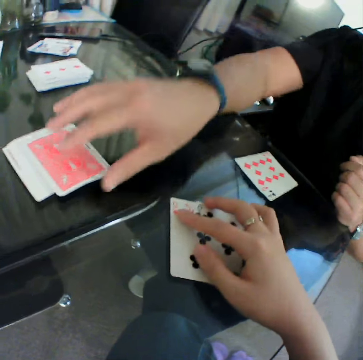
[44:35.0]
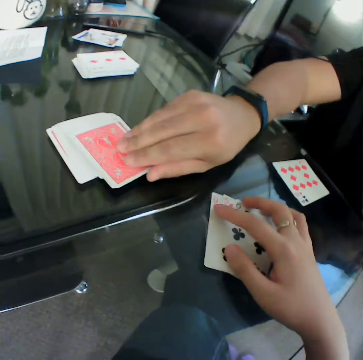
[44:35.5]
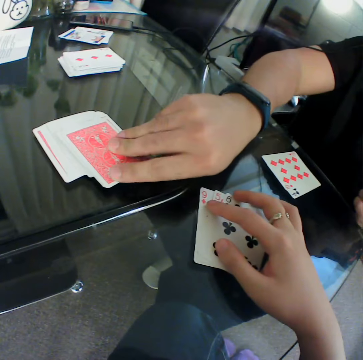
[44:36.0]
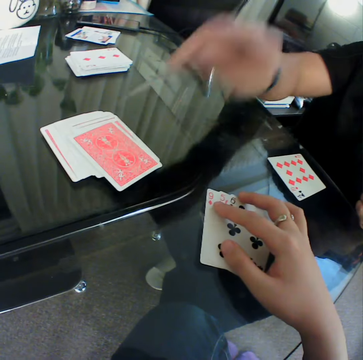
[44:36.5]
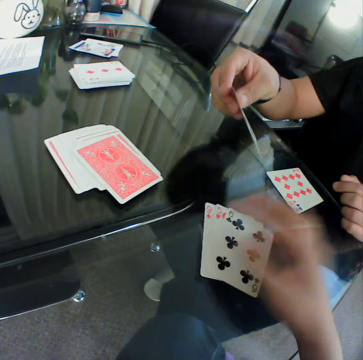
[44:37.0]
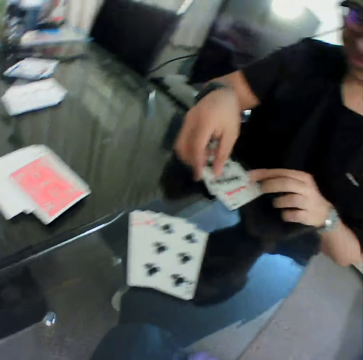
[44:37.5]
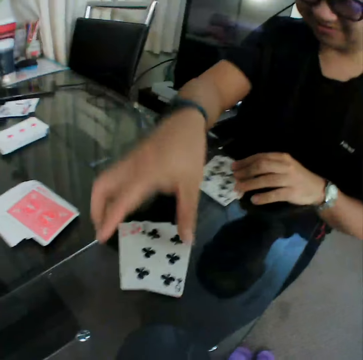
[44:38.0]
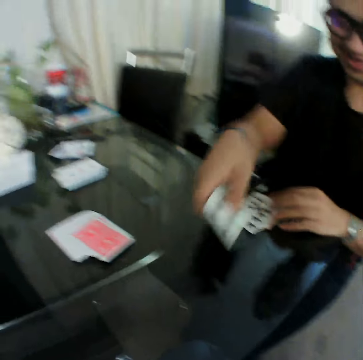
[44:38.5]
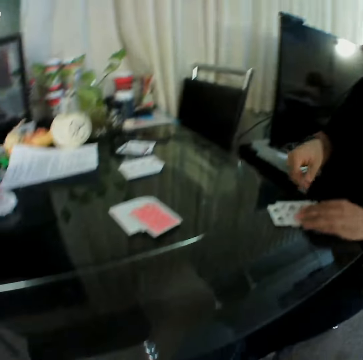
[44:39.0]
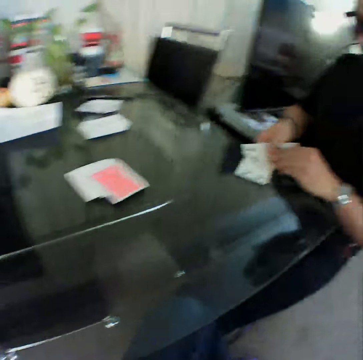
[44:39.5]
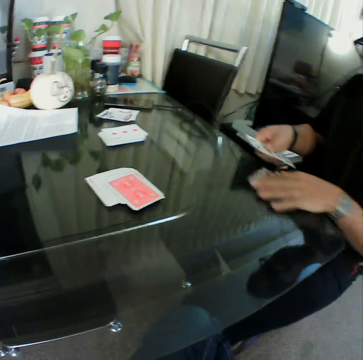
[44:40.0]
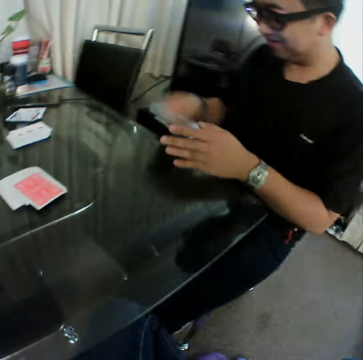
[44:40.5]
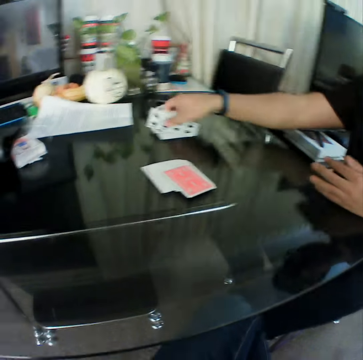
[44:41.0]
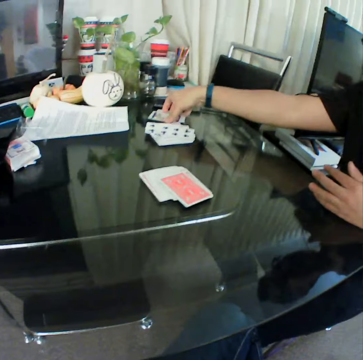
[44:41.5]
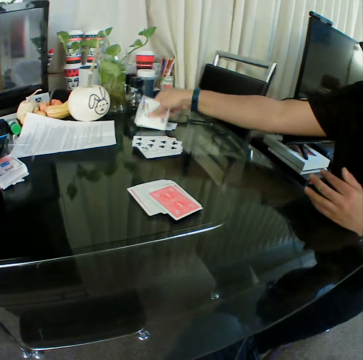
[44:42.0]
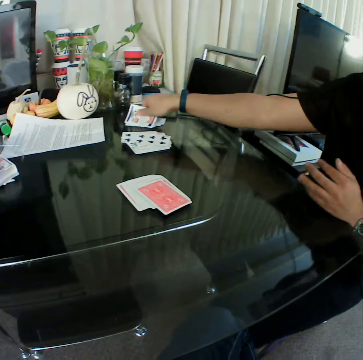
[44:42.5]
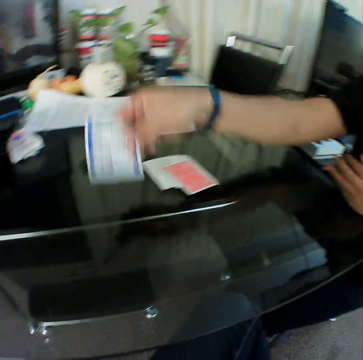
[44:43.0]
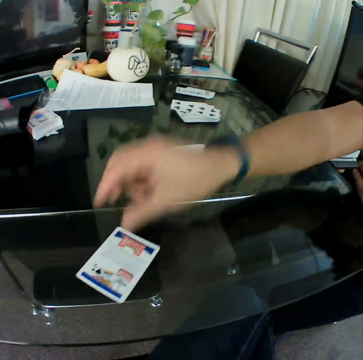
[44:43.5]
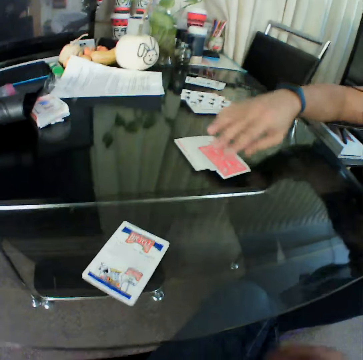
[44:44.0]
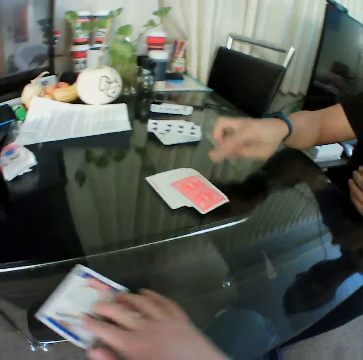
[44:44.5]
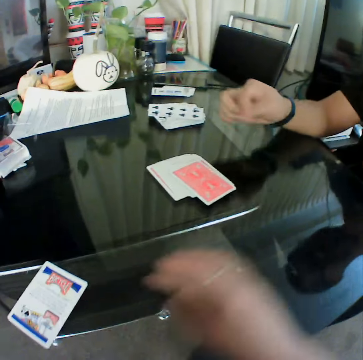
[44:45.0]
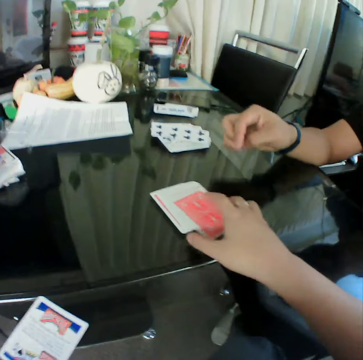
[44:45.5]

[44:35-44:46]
The camera wearer pulls the cards. A man picks up a card from the deck of cards on the table with his right hand. The man checks the card. The man checks the card again. The man places the card in his right hand on the cards on the table. The man packs the cards on the table. The man places the card in his right hand on the cards on the table. The man picks up a card from the table with his right hand. The man places the card in his right hand on the table. The camera wearer moves the card on the table with his right hand.

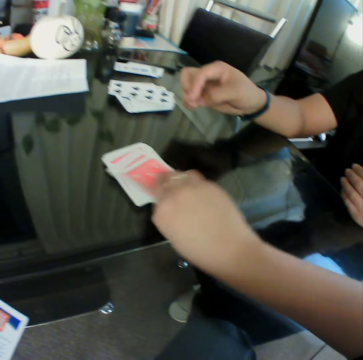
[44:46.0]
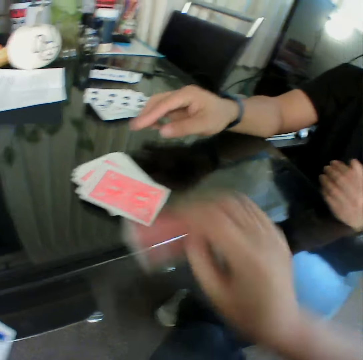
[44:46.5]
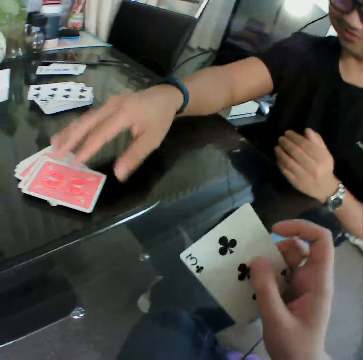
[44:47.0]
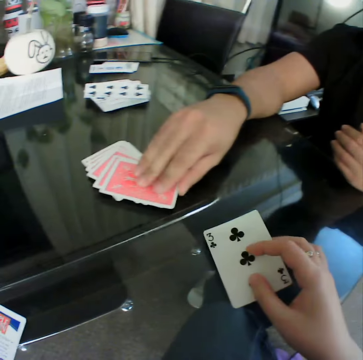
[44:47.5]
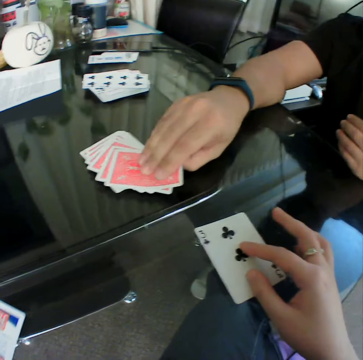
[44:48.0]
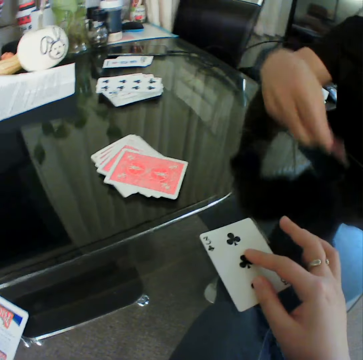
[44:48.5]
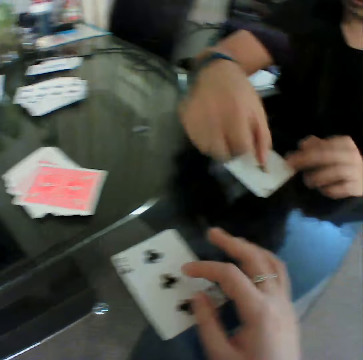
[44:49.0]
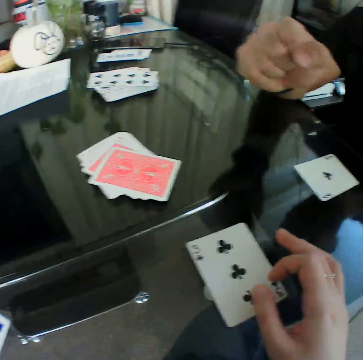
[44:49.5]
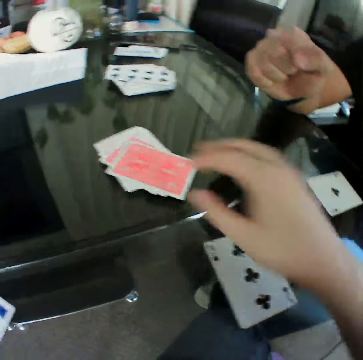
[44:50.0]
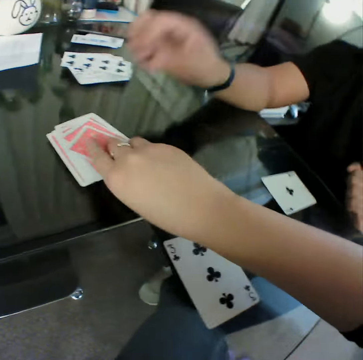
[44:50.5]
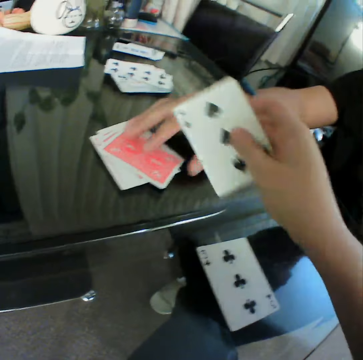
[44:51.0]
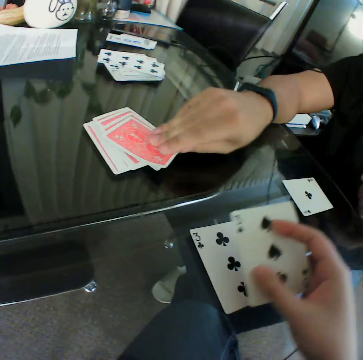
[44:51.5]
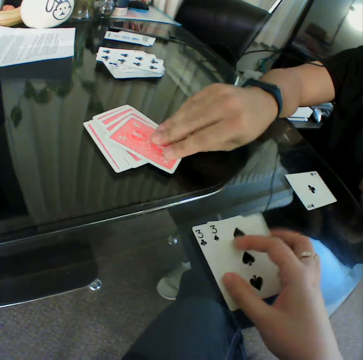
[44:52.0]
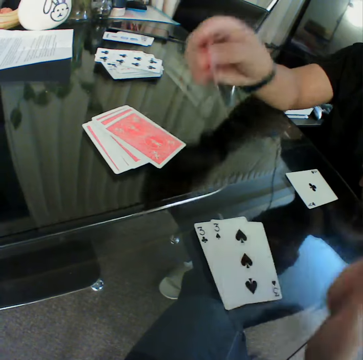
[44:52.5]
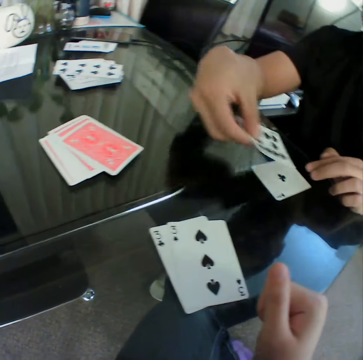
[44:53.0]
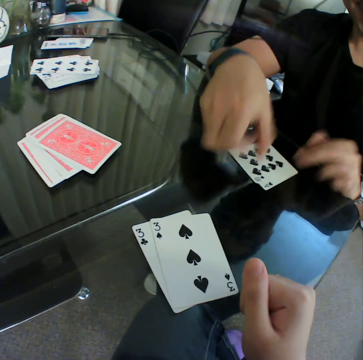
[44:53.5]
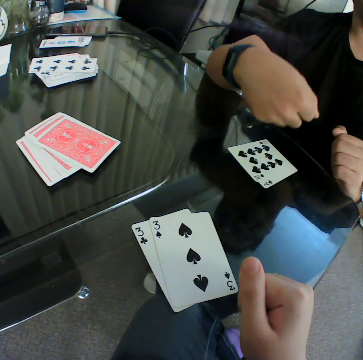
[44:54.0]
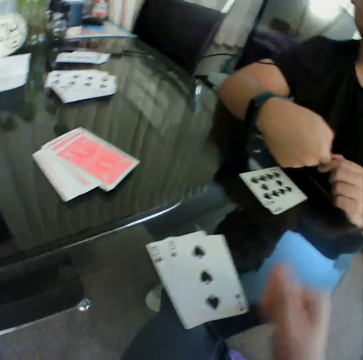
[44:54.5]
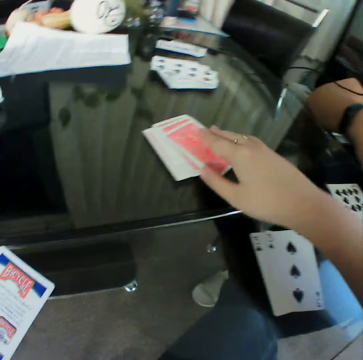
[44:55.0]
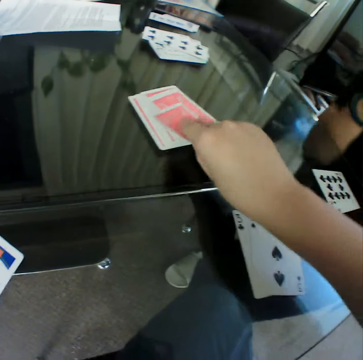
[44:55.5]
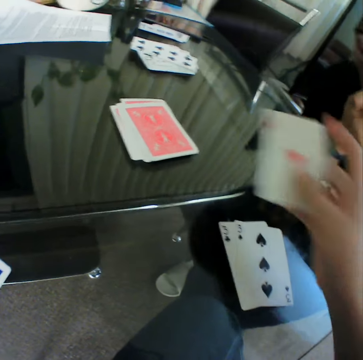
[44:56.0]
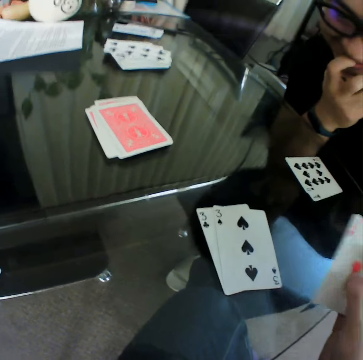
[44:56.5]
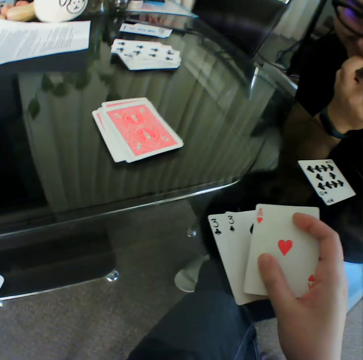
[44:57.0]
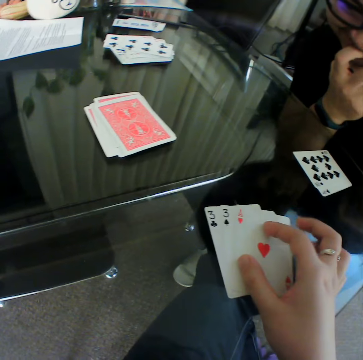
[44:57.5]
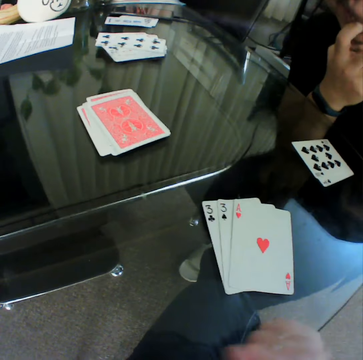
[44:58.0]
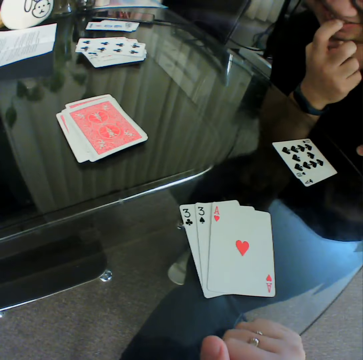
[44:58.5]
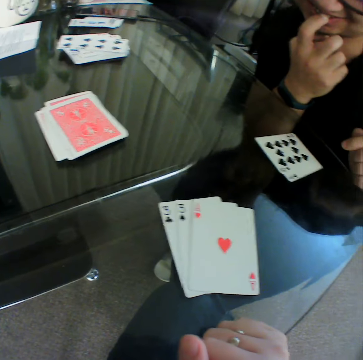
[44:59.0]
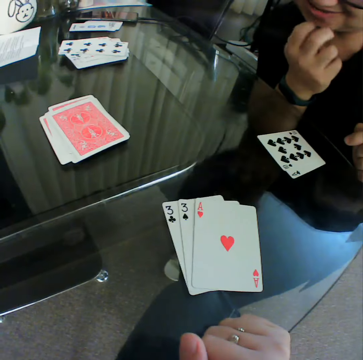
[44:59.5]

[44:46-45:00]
The camera wearer picks a card from the deck of cards on the table with his right hand. He checks the card. He places the card in his right hand on the table. A man picks a card from the deck of cards on the table with his right hand and places the card in his right hand on the table. The camera wearer picks a card from the deck of cards on the table with his right hand. He checks the card. He places the card in his right hand on the card on the table. The man picks a card from the deck of cards on the table with his right hand, checks the card, and places the card in his right hand on the card on the table. The camera wearer picks a card from the deck of cards on the table with his right hand. He places the card in his right hand on the cards on the table.

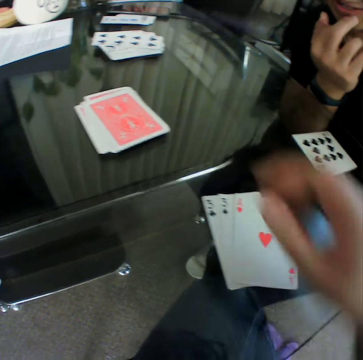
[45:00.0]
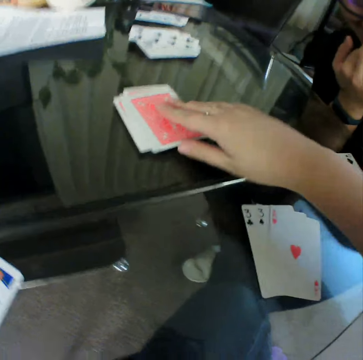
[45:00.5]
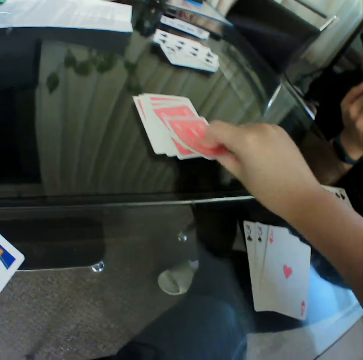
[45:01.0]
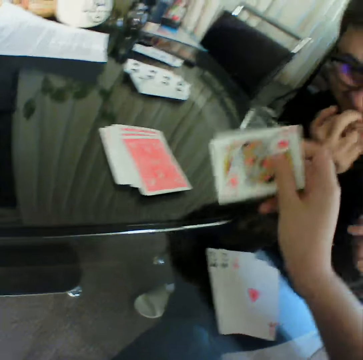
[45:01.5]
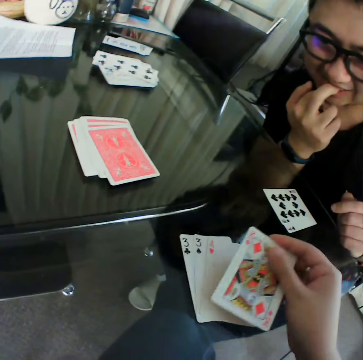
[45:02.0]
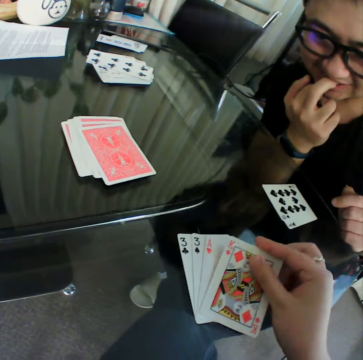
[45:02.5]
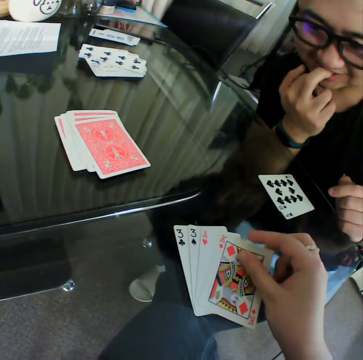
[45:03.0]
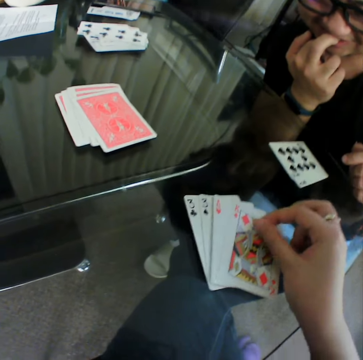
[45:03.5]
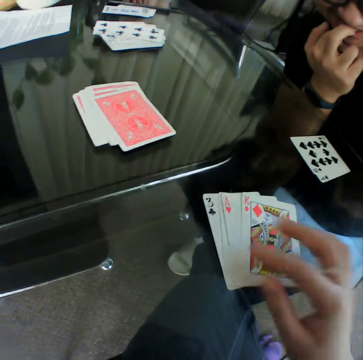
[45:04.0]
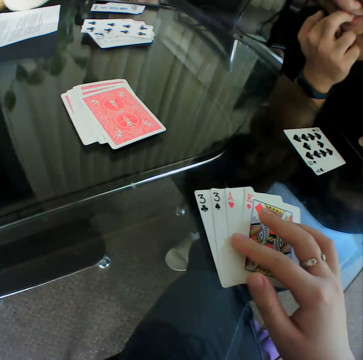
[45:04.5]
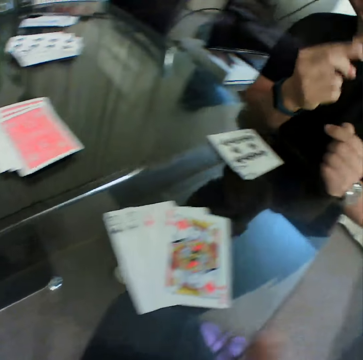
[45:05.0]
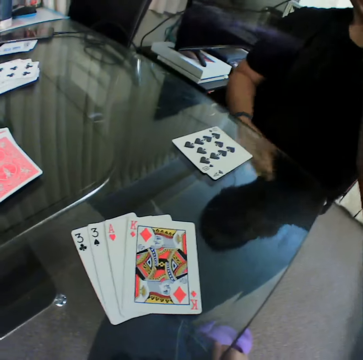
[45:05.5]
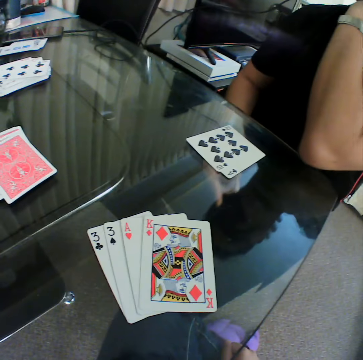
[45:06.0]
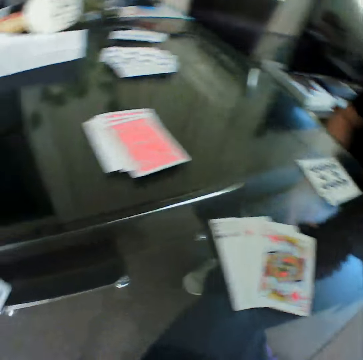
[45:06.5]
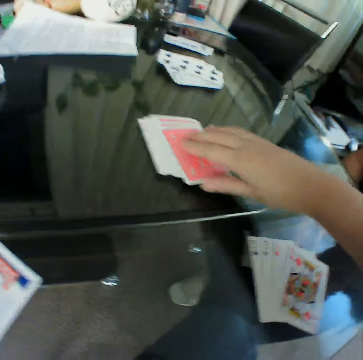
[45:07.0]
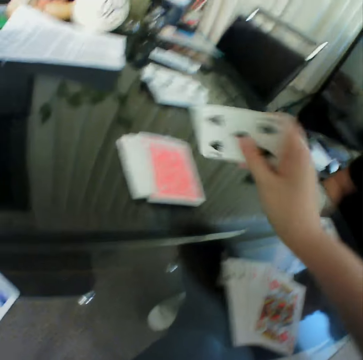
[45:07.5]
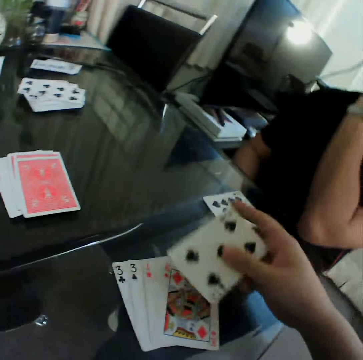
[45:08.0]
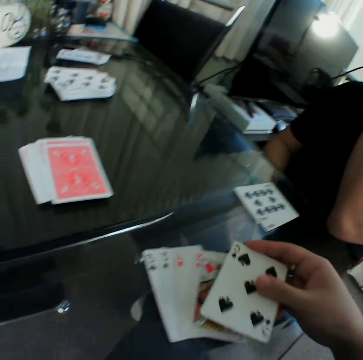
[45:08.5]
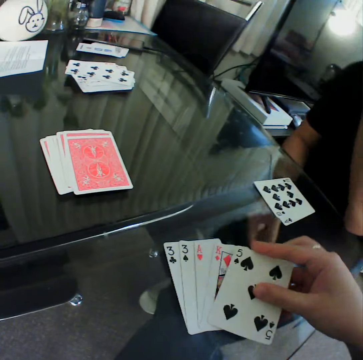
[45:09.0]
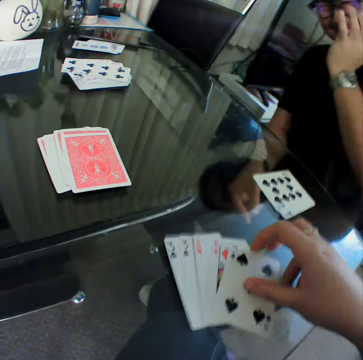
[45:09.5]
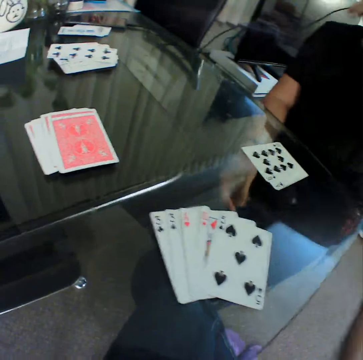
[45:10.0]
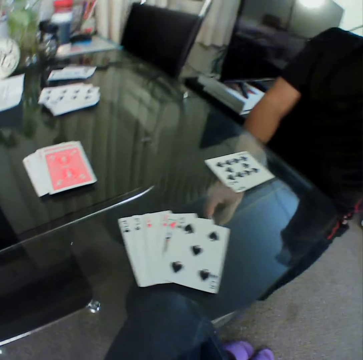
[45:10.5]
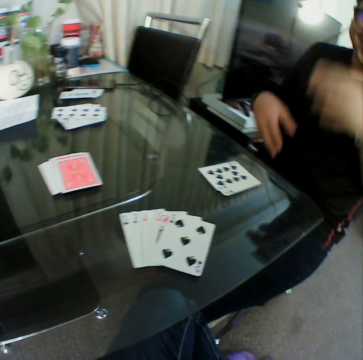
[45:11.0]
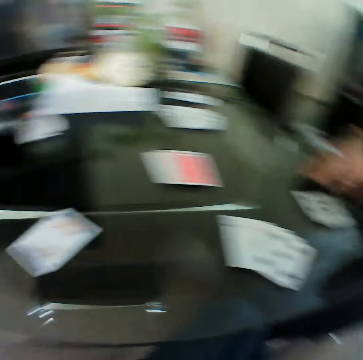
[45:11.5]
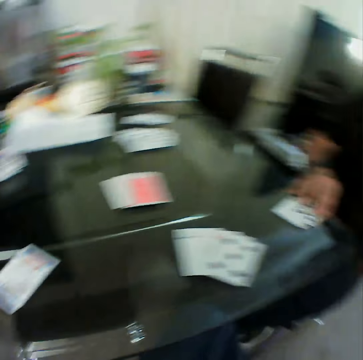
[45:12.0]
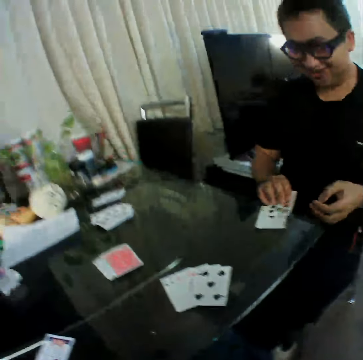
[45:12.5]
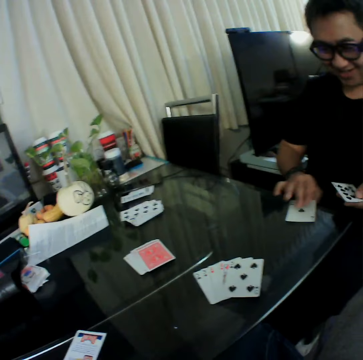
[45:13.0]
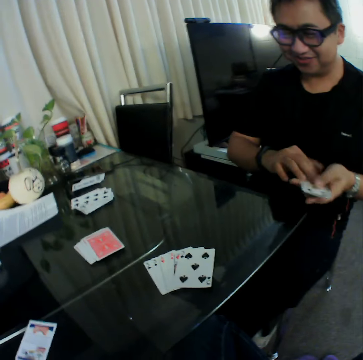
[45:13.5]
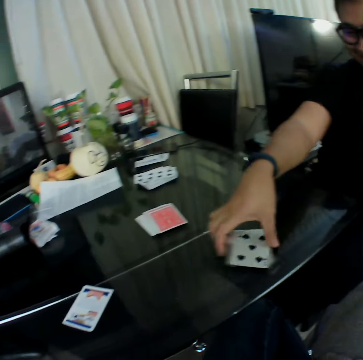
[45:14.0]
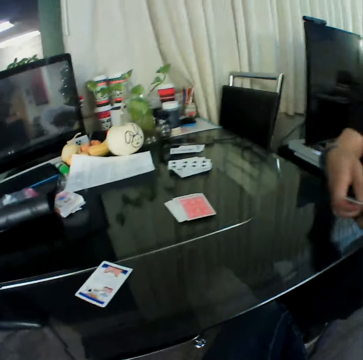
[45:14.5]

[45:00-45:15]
The camera wearer picks a card from the deck of cards on the table with his right hand. He checks the card. He places the card in his right hand on the cards on the table. He aligns the cards. He picks a card from the deck of cards on the table with his right hand. He checks the card. He places the card in his right hand on the cards on the table. A man packs the cards on the table.
